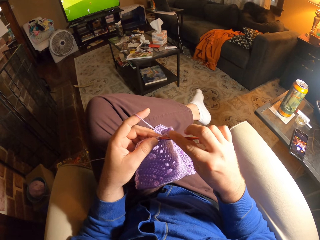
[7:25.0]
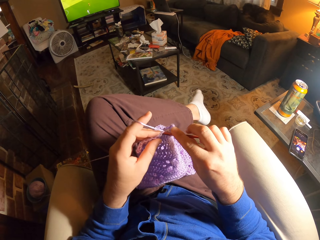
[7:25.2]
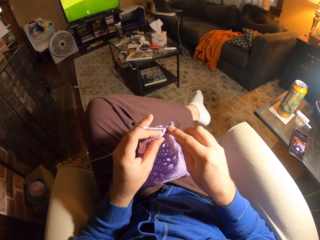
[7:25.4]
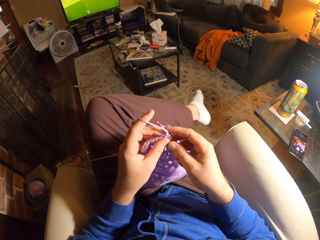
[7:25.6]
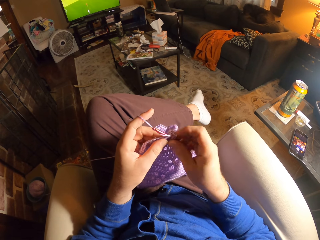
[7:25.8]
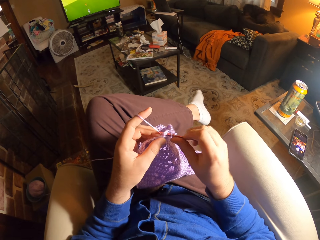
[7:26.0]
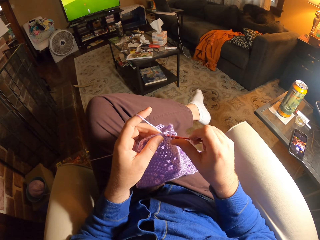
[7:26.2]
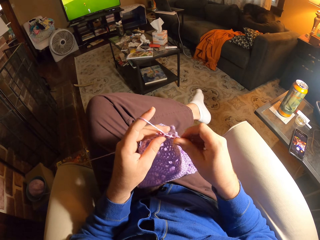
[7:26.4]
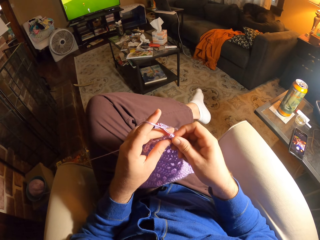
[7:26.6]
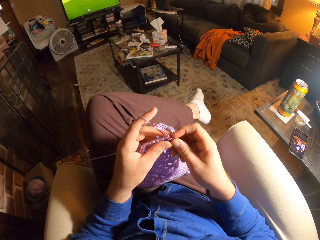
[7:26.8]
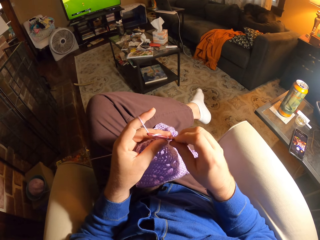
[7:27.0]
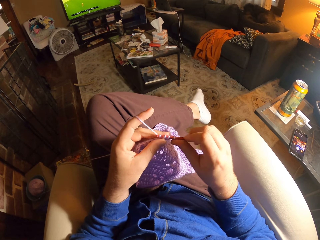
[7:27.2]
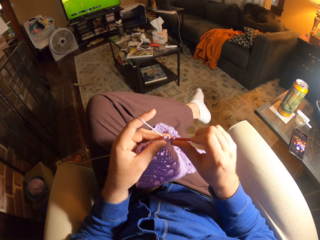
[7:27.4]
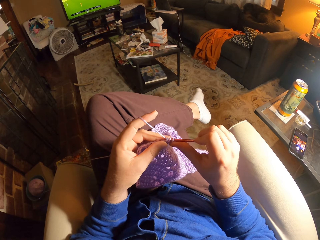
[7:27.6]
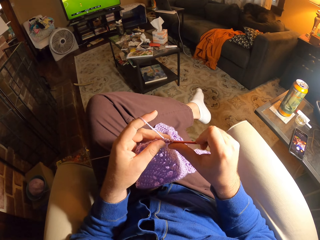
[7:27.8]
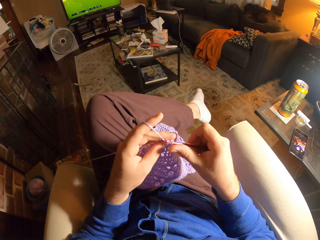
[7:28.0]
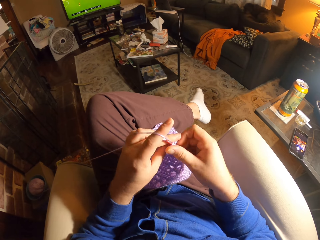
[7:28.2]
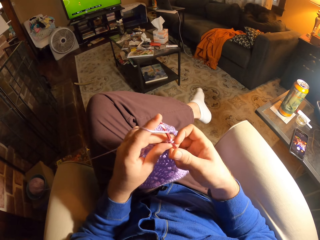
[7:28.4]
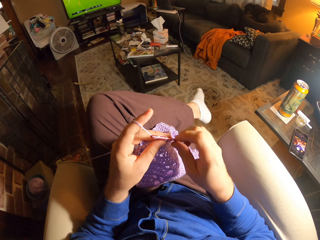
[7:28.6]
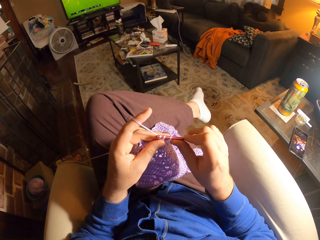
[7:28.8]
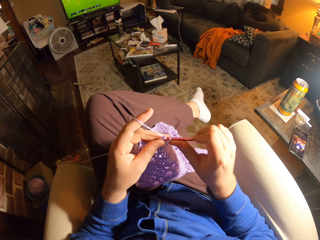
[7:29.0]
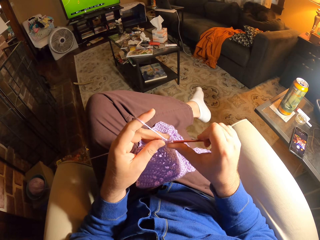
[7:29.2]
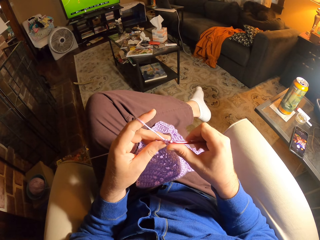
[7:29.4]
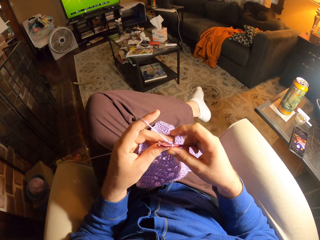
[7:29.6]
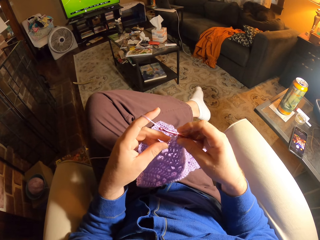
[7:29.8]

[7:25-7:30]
The camera wearer crochets using a crochet hook.

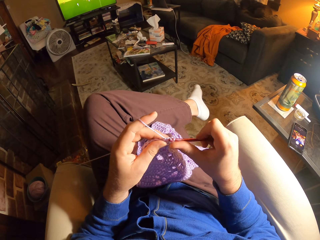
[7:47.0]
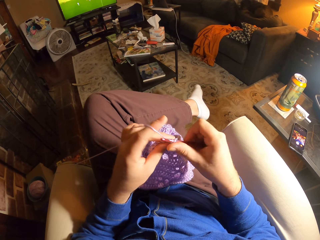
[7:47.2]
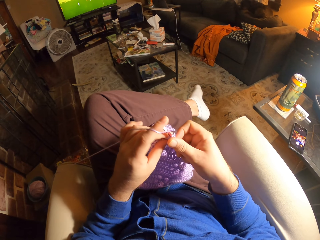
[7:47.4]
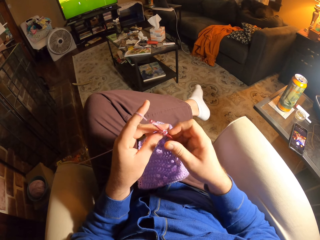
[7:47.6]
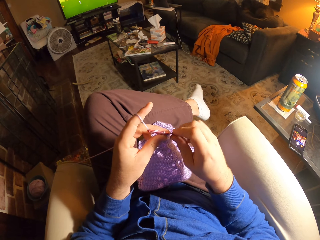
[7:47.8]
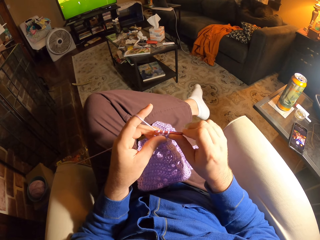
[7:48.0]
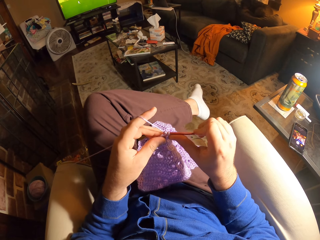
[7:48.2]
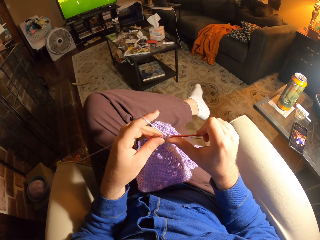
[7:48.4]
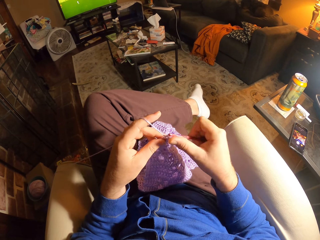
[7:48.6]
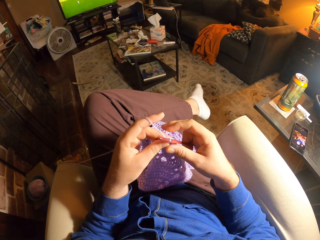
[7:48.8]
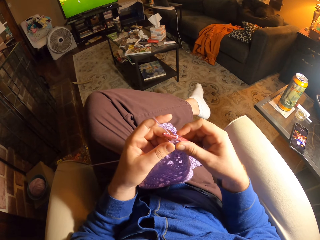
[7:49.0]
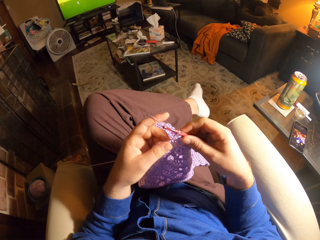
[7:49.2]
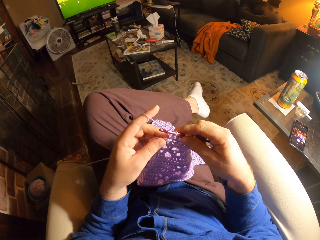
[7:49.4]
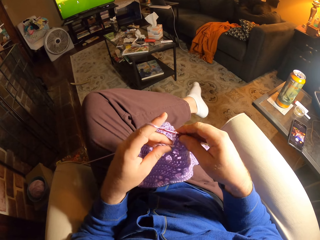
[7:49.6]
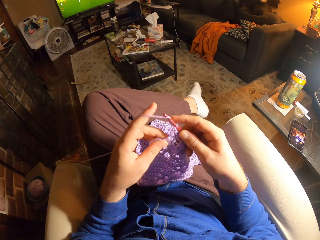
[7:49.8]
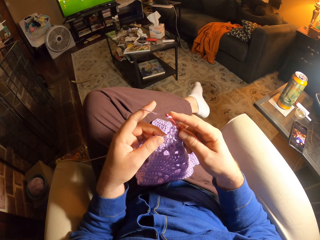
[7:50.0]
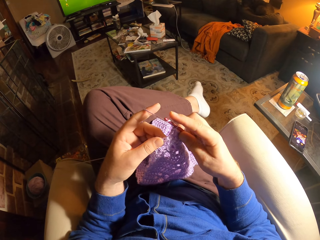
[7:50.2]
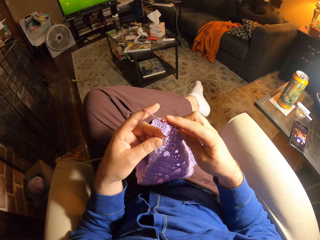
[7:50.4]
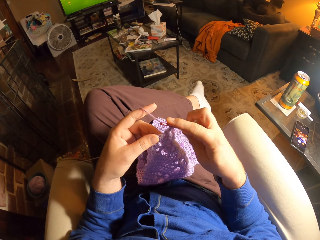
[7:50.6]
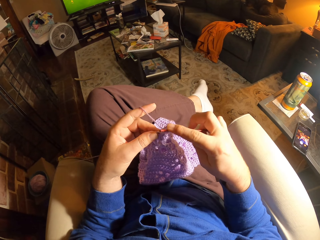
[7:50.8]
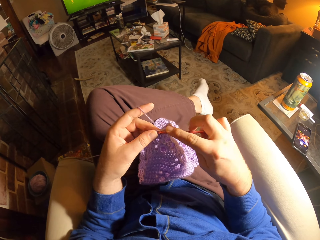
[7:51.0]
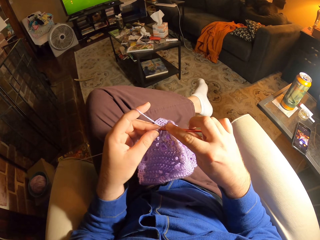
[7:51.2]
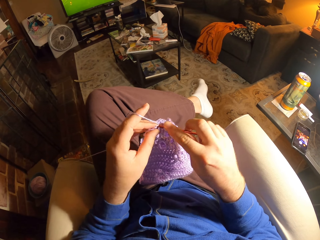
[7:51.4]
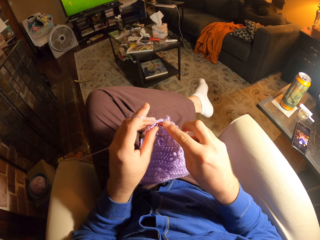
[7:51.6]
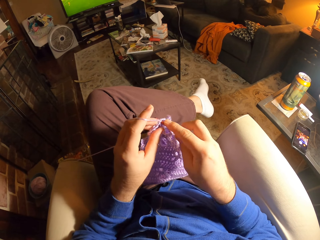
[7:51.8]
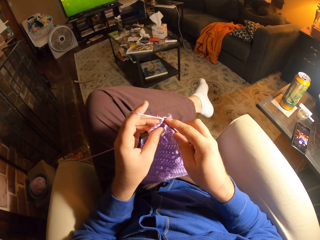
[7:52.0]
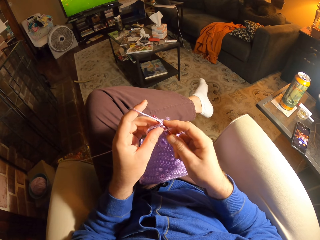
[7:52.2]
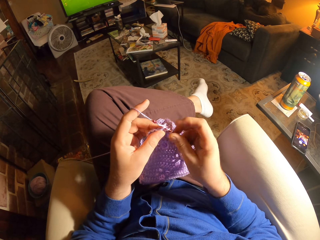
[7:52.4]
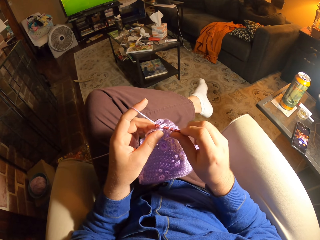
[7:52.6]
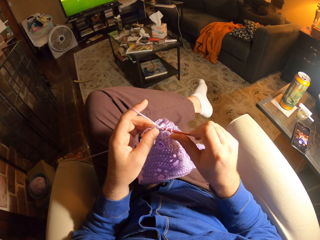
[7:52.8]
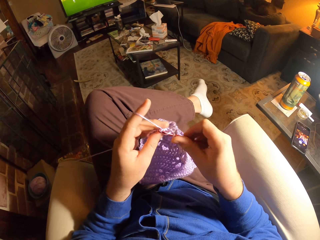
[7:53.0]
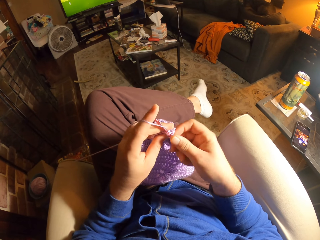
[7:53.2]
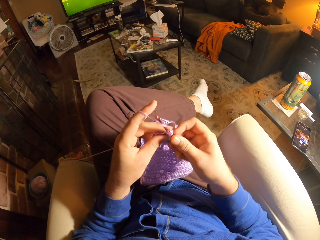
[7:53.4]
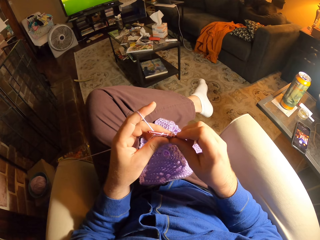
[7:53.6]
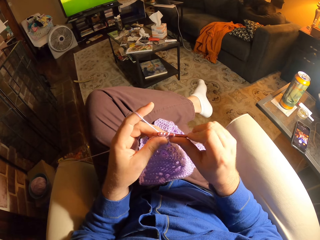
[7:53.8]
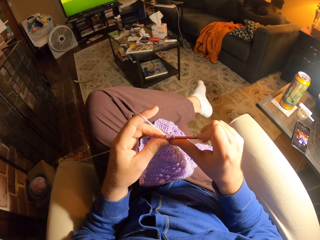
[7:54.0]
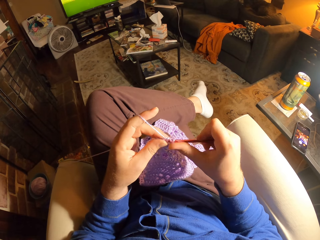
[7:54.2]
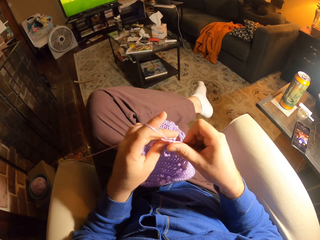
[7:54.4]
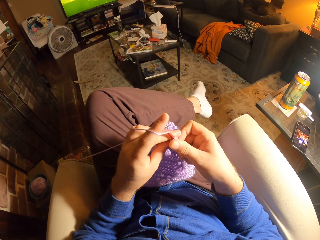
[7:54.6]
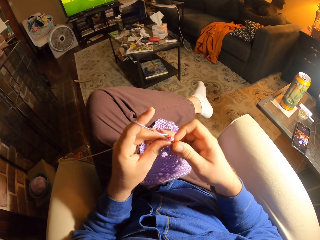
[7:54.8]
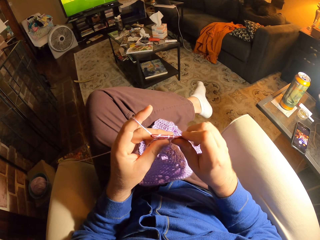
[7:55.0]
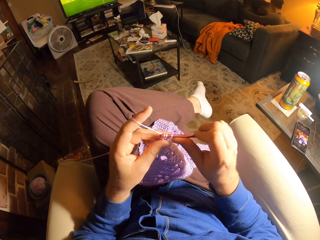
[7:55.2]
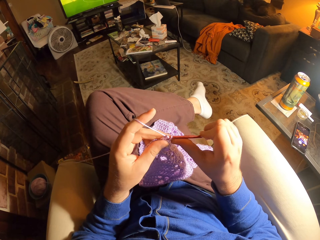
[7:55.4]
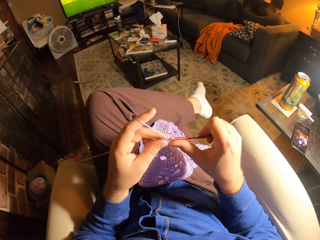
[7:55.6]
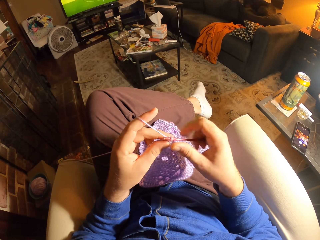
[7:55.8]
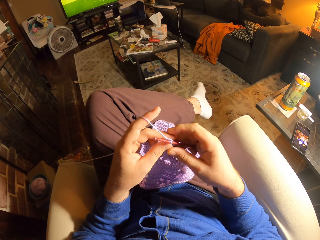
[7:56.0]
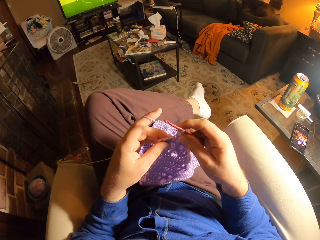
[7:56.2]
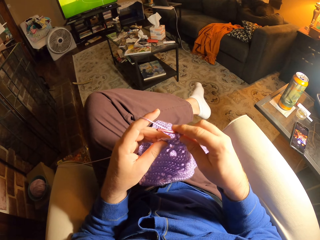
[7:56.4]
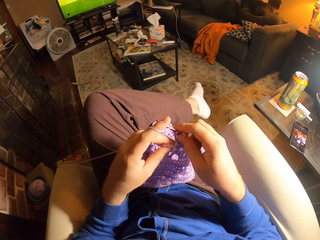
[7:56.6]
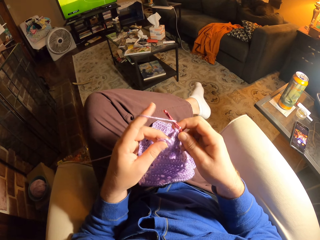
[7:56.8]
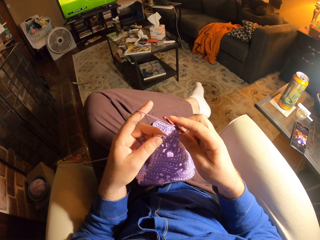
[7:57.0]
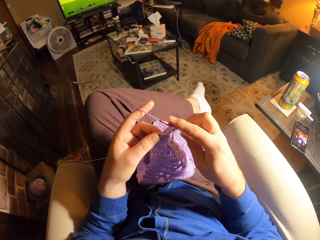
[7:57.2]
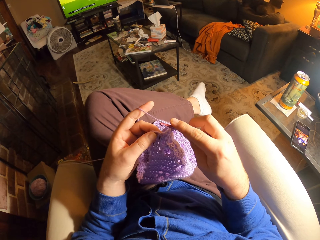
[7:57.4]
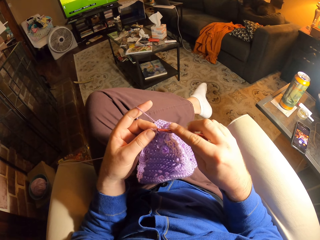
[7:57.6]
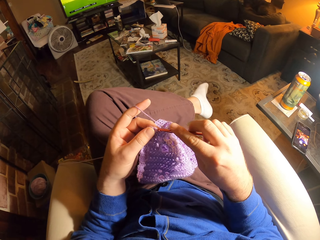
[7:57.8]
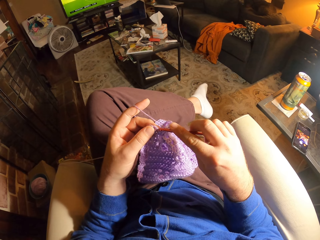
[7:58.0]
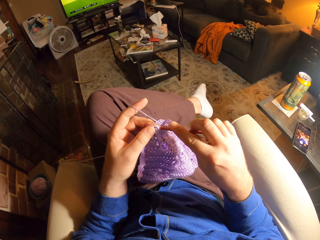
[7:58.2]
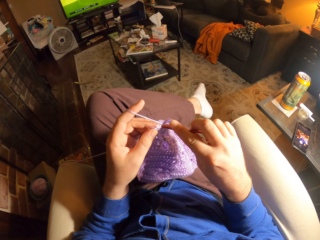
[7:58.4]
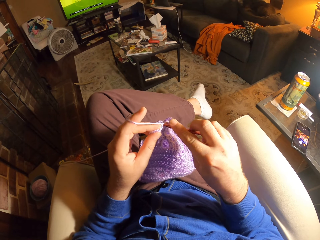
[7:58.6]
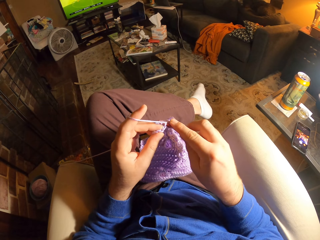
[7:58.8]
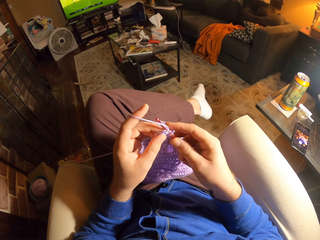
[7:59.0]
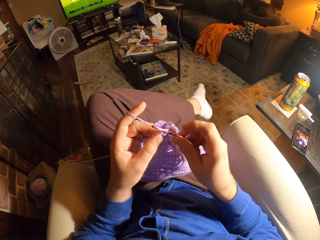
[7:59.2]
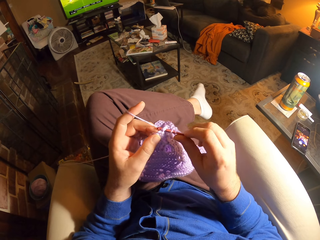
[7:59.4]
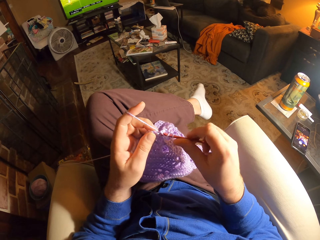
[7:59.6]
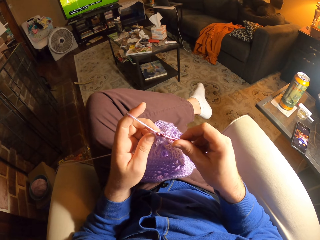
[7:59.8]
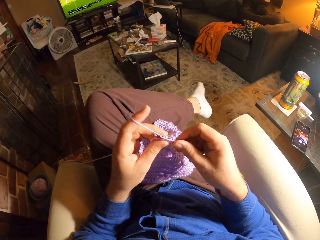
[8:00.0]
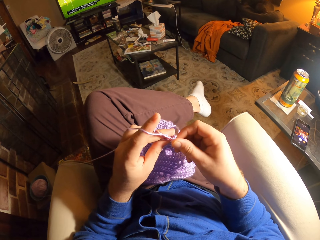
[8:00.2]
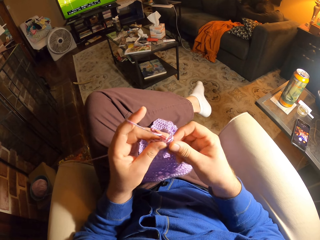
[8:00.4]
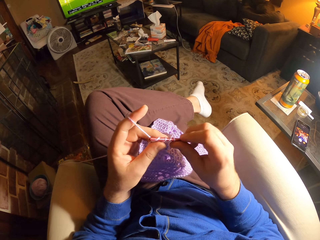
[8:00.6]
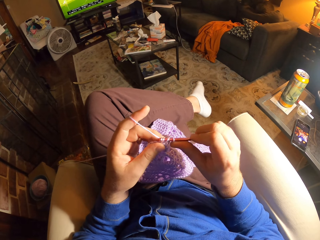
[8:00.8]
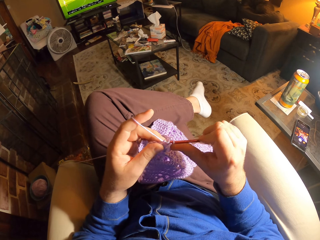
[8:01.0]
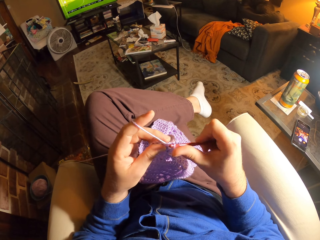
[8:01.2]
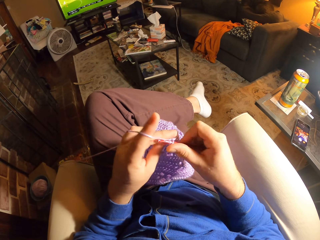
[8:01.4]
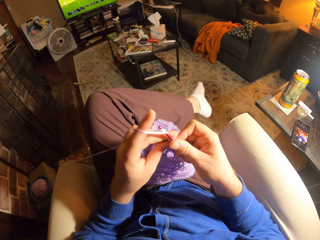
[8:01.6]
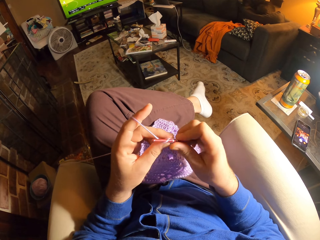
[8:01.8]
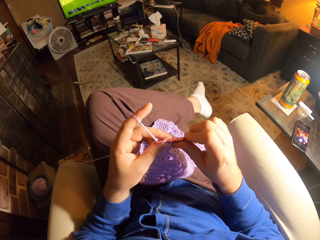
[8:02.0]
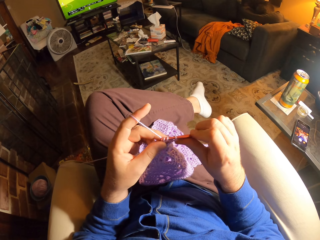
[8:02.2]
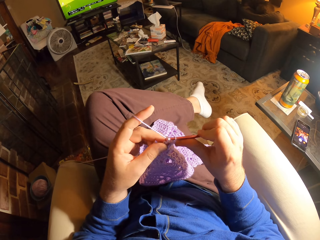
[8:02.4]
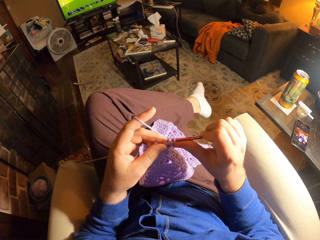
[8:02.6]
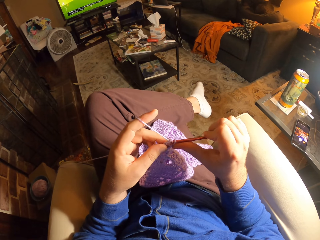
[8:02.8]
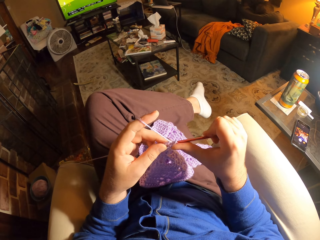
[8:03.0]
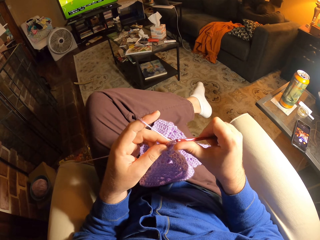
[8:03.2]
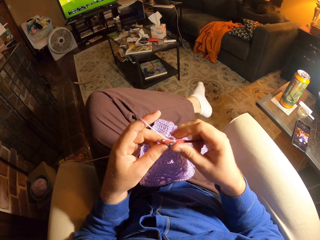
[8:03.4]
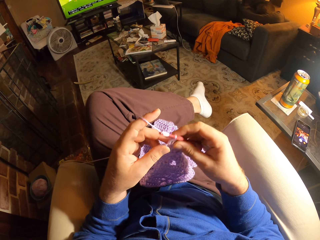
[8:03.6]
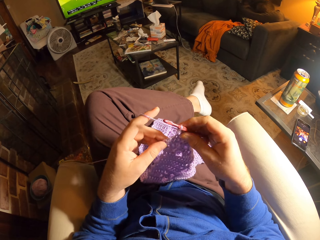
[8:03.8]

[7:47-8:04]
The camera wearer adjusts the fabric. They loop the yarn around a crochet hook. They crochet using the crochet hook. They adjust the fabric. They loop the yarn around the crochet hook. They crochet using the crochet hook.
